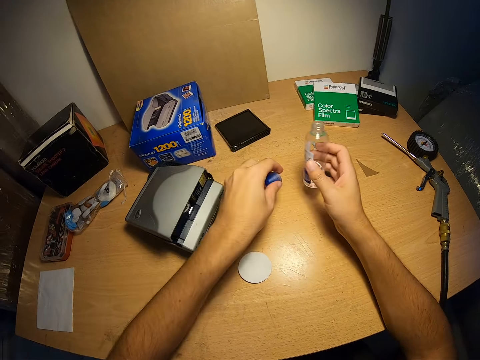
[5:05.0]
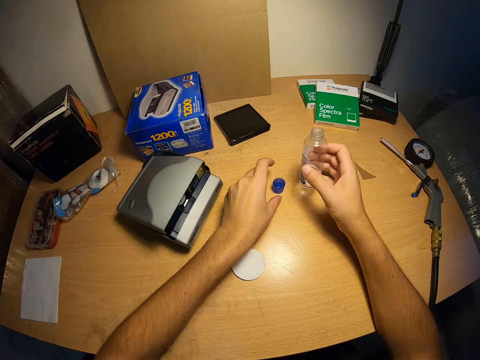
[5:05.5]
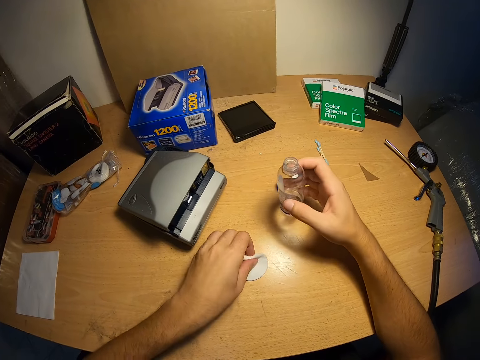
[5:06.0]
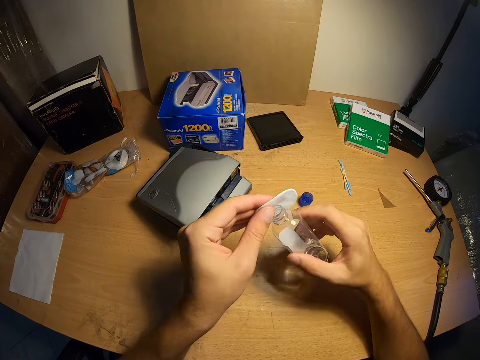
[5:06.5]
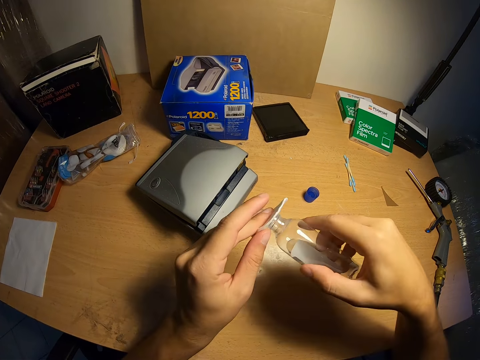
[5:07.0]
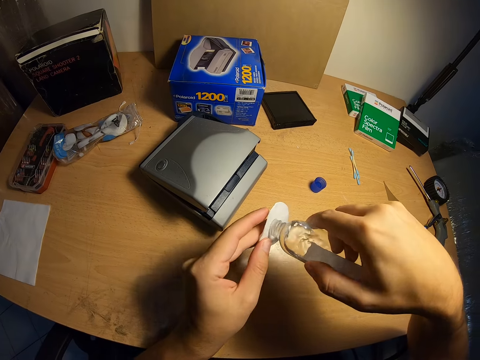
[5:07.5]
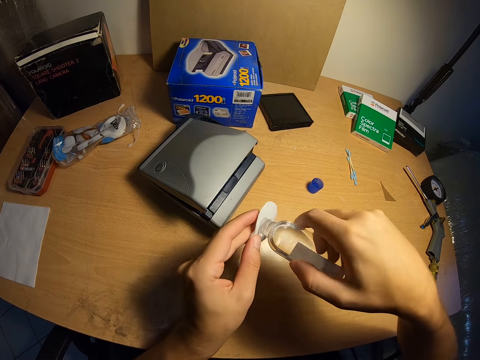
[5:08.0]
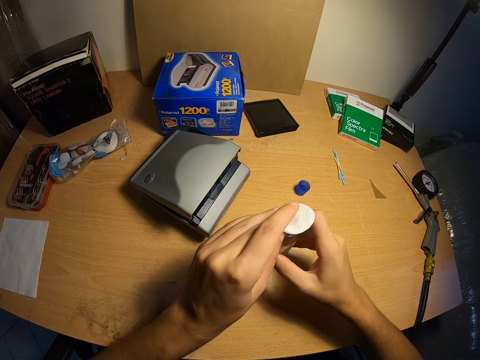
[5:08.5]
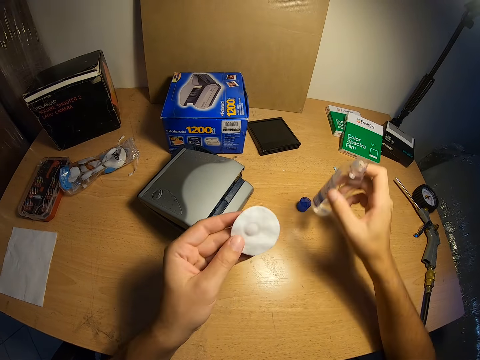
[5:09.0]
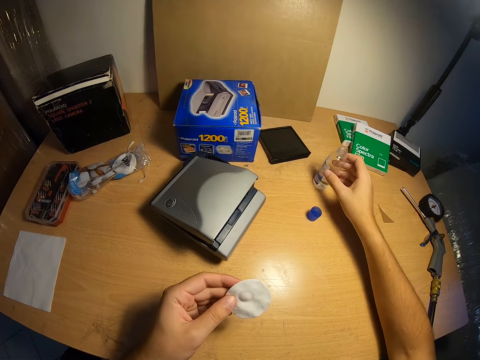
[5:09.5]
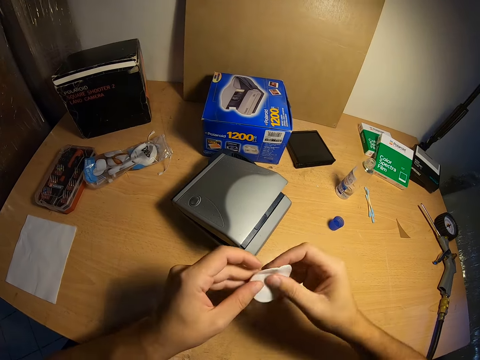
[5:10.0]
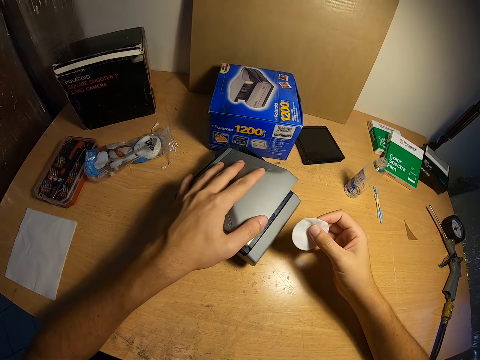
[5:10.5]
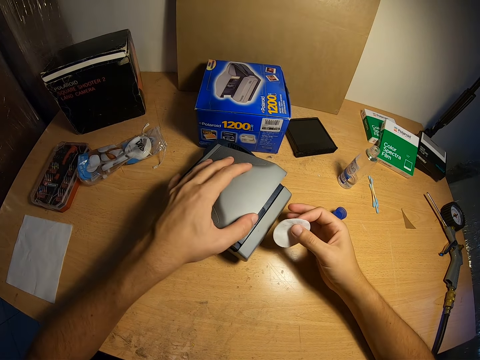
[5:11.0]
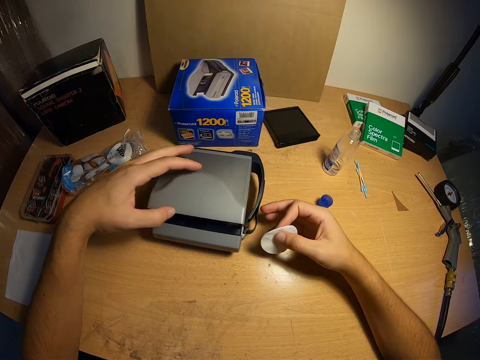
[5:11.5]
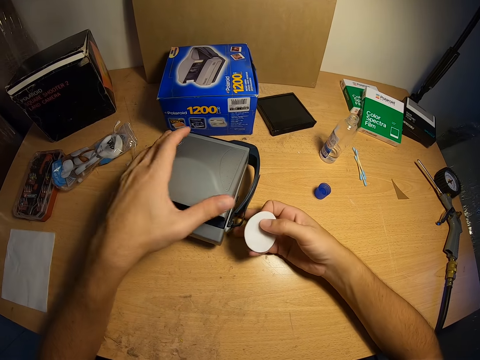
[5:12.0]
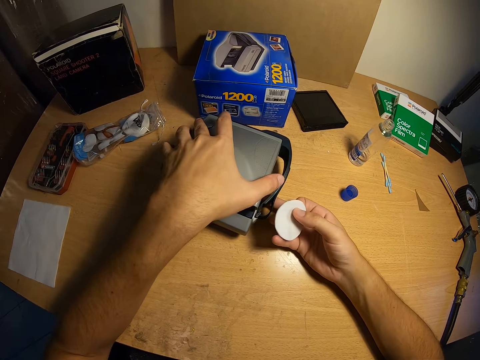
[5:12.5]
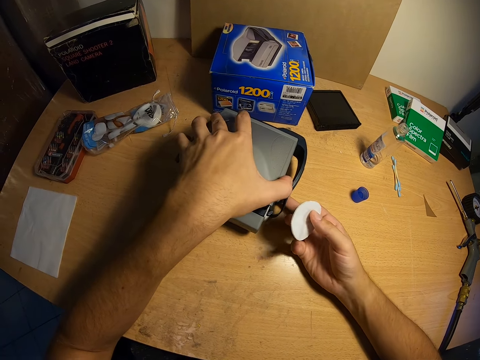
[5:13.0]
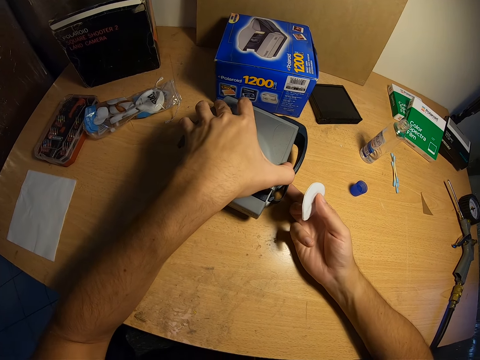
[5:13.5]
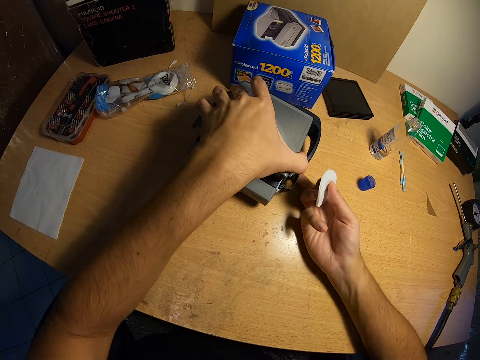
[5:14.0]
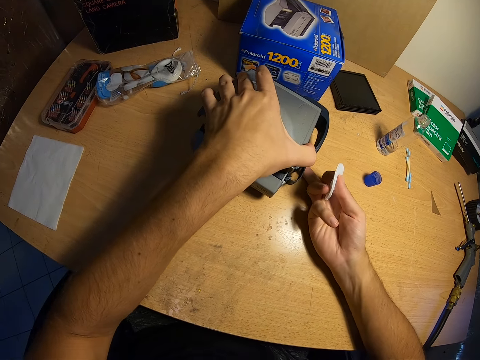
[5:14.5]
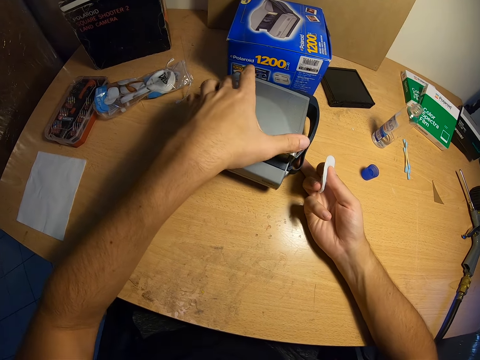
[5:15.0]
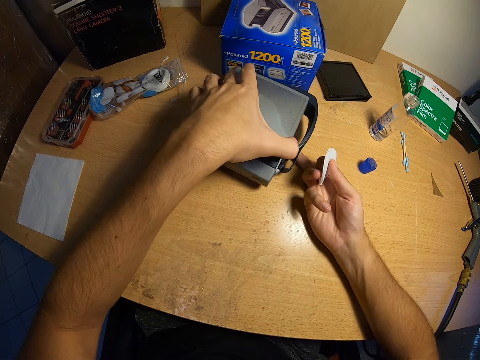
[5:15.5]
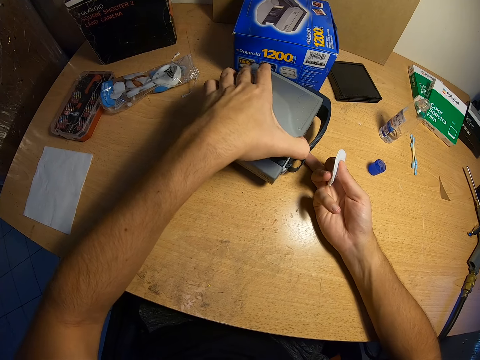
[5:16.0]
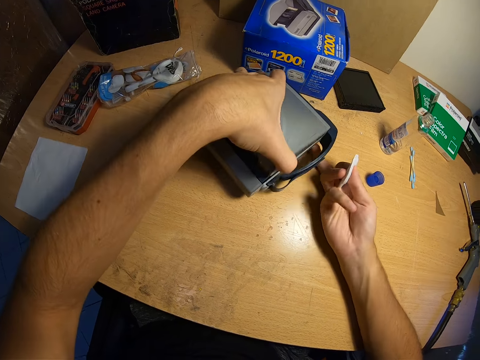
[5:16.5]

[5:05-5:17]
The camera wearer drops the cover of the cleanser container on the table. He picks up the wipe from the table. He pours the cleanser on the wipe. He drops the cleanser container on the table. He passes the wipe from his left hand to his right hand. He turns the polaroid camera on the table. He presses a button on the polaroid camera.

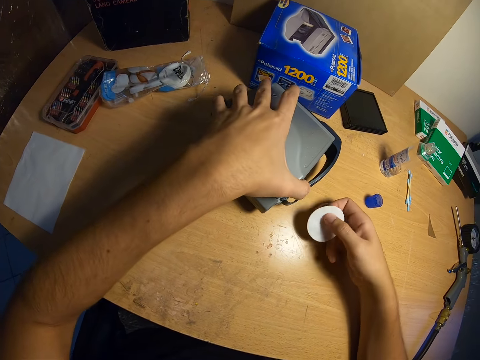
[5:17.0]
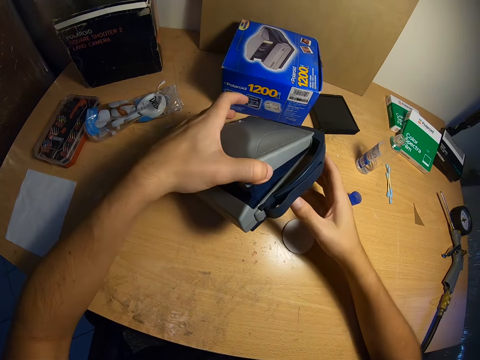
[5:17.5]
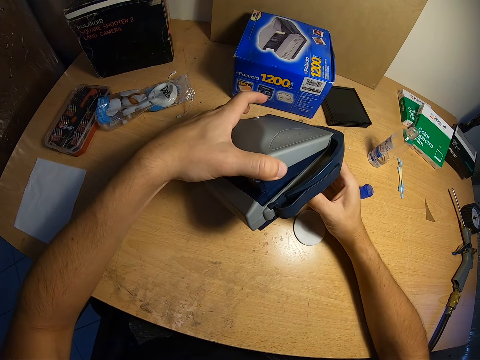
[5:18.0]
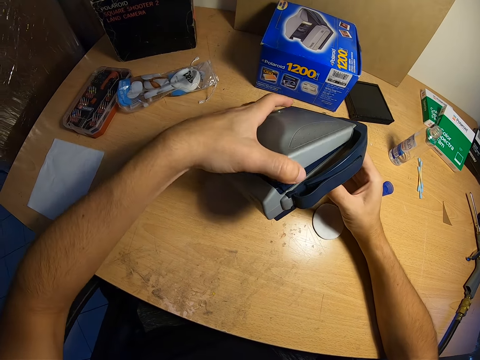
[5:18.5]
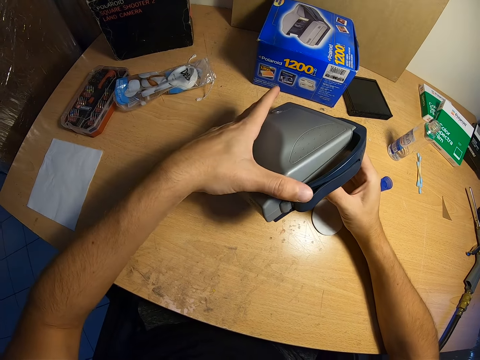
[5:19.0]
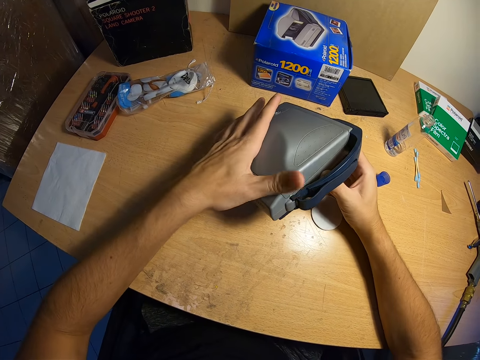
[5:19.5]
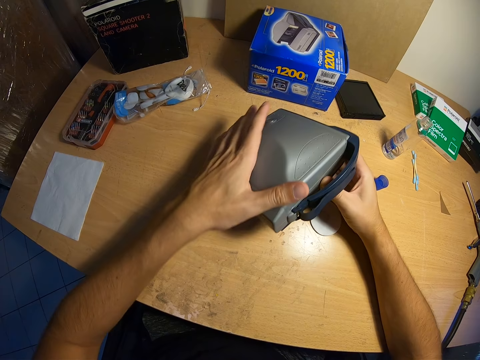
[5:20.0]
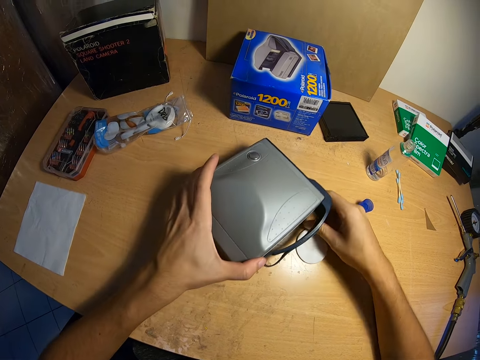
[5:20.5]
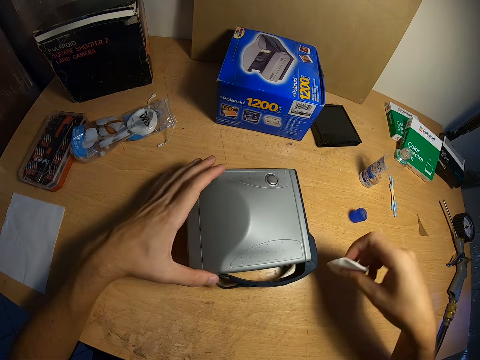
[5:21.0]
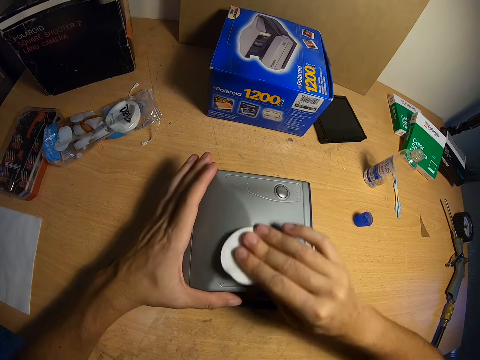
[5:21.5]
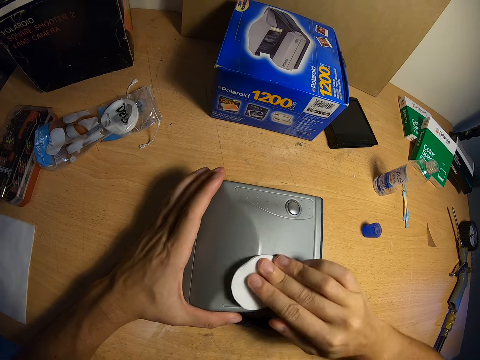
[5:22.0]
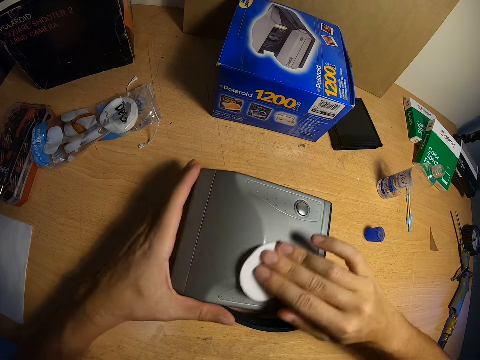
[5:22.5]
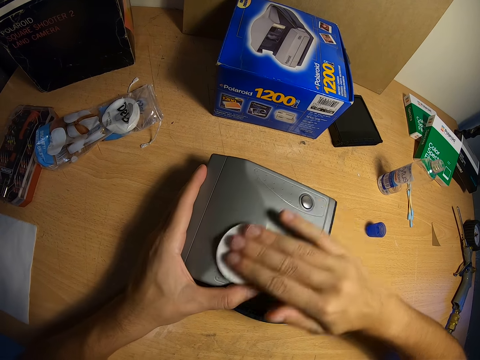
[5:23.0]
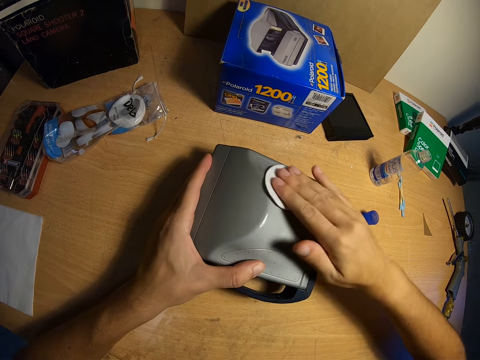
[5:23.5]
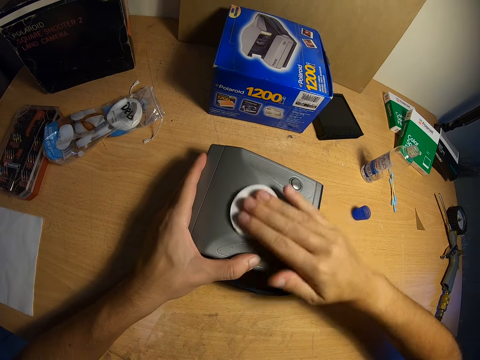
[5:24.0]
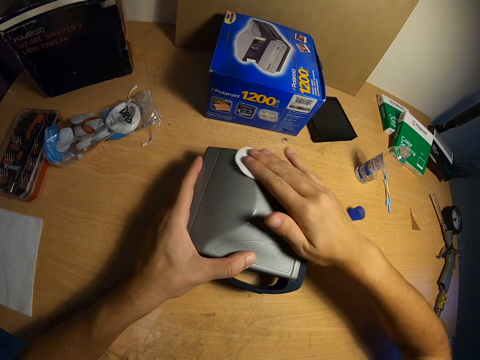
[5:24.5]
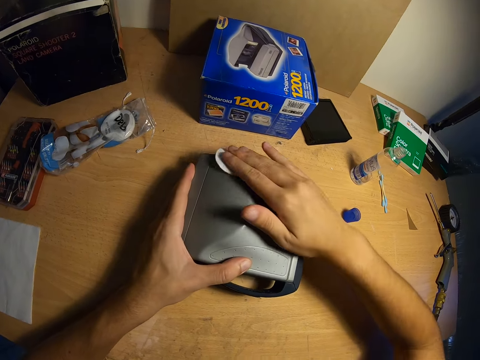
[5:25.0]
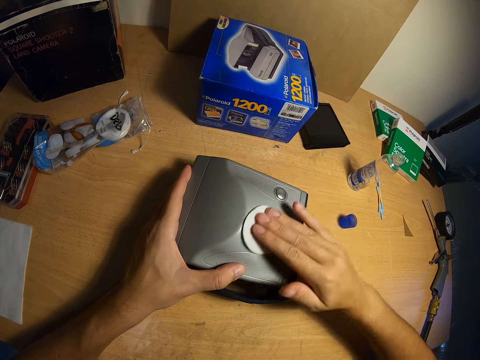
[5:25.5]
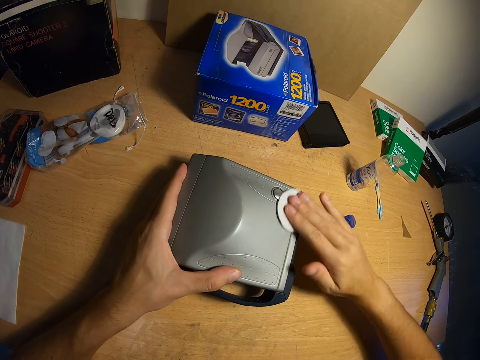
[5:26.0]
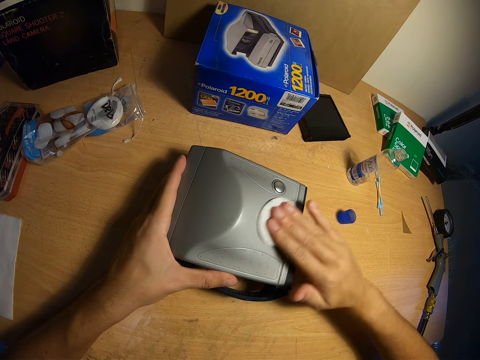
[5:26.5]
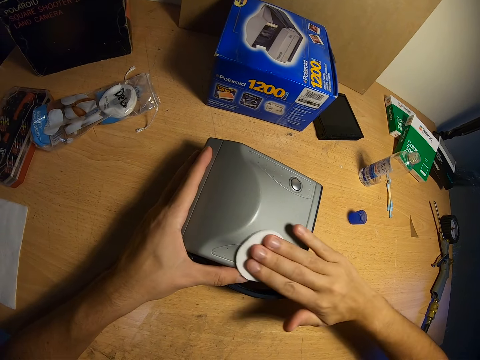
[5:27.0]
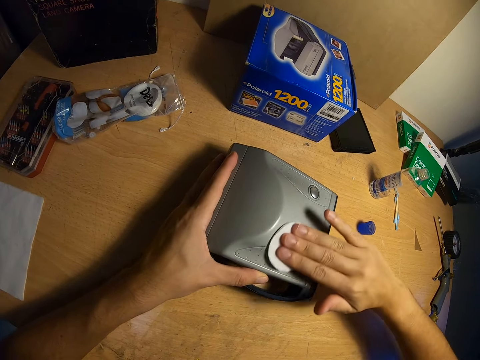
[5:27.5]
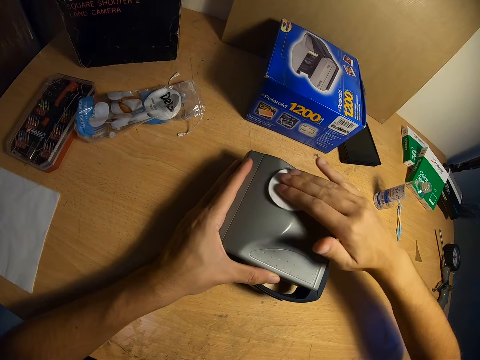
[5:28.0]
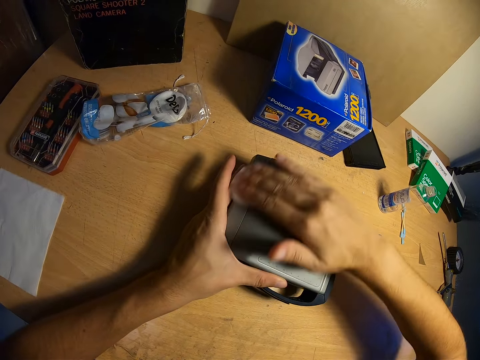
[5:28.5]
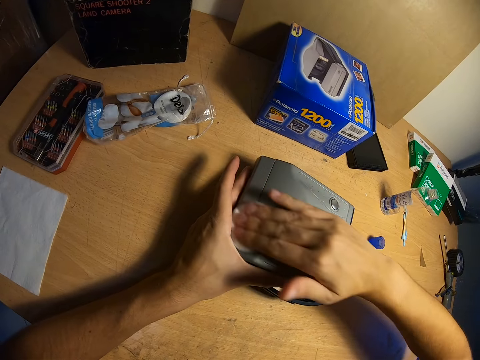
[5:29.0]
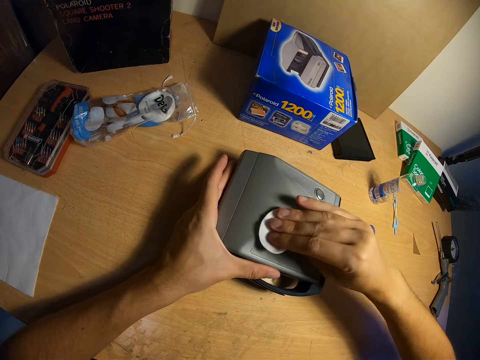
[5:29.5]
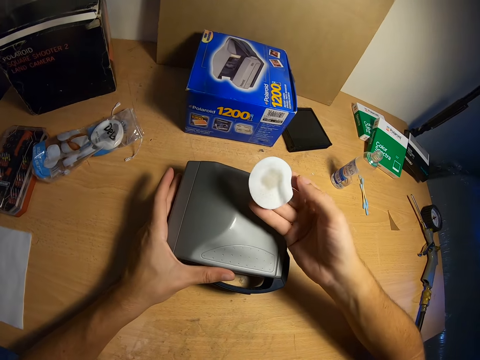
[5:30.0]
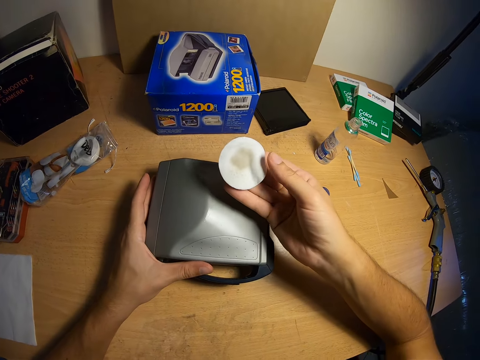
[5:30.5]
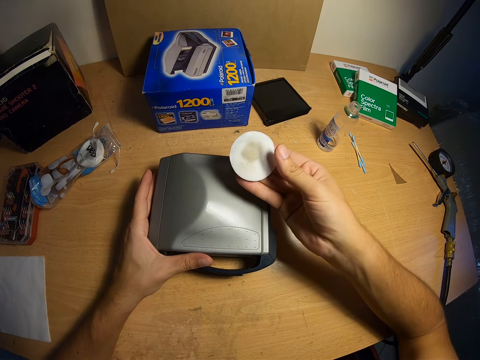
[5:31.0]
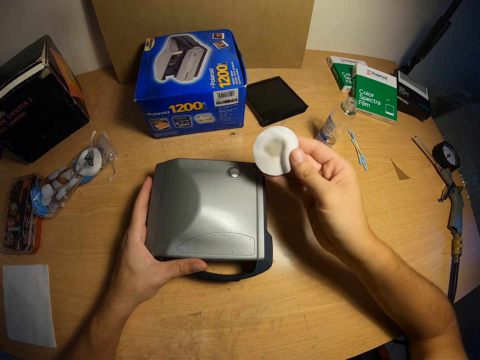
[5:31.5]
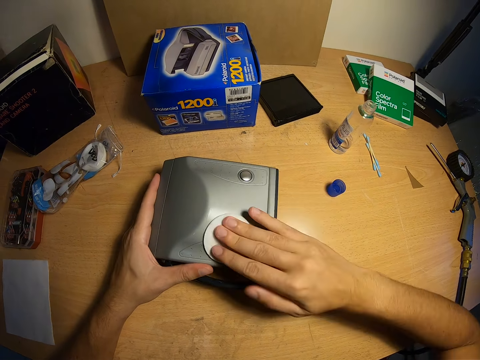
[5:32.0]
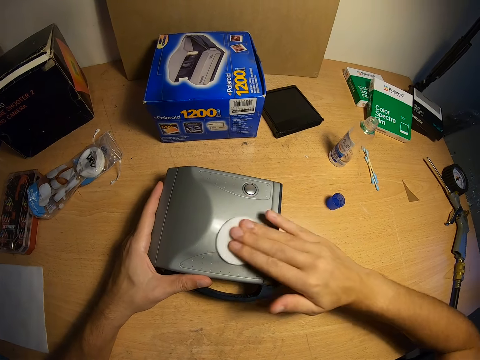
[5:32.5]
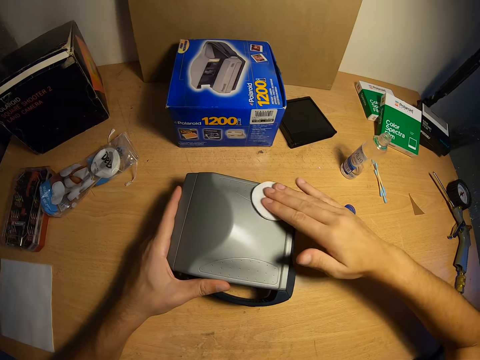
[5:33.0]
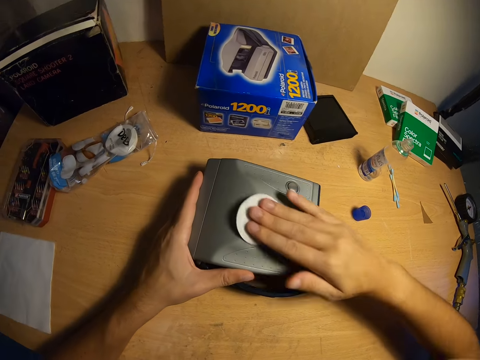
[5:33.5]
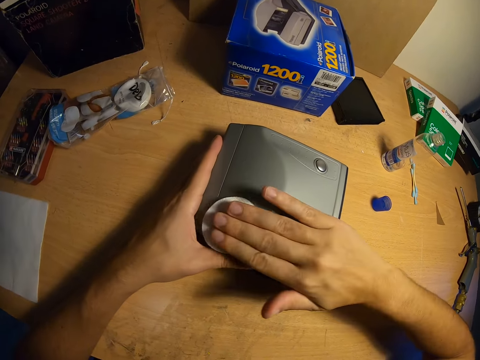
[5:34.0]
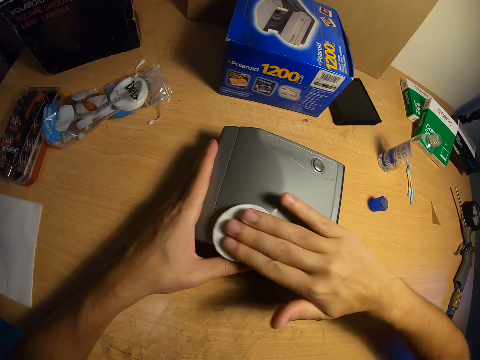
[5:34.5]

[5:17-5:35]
The camera wearer drops the wipe on the table. He raises the polaroid camera. He opens the polaroid camera and closes the polaroid camera. He drops the polaroid camera on the table. He picks up the wipe from the table. He adjusts the polaroid camera on the table. He cleans the polaroid camera with the wipe. He looks at the wipe. He cleans the polaroid camera with the wipe again.
